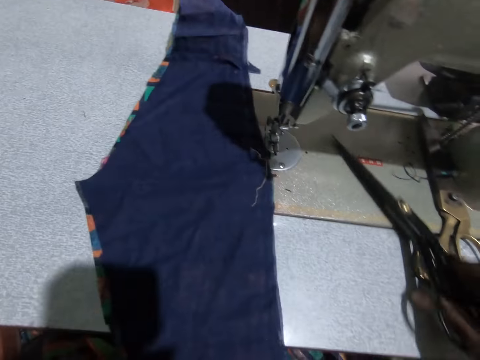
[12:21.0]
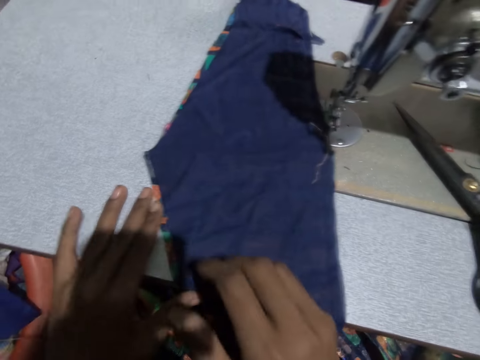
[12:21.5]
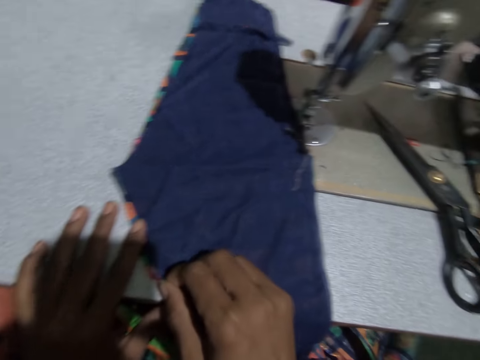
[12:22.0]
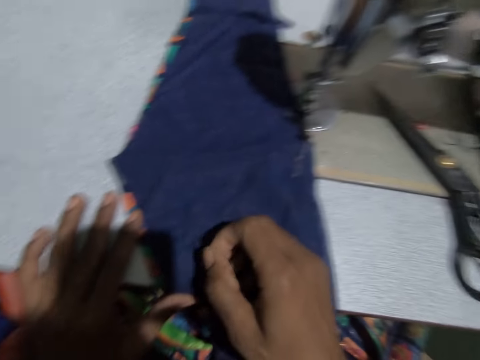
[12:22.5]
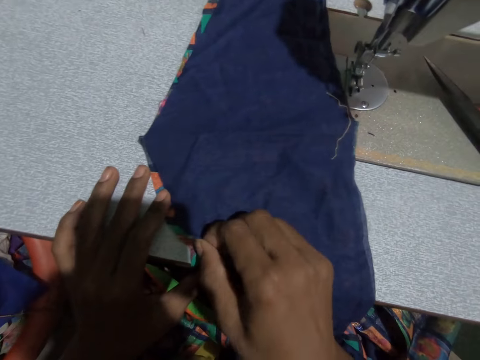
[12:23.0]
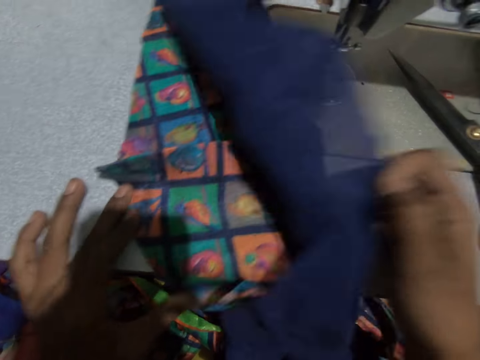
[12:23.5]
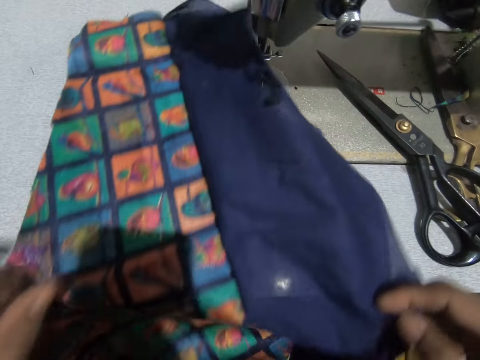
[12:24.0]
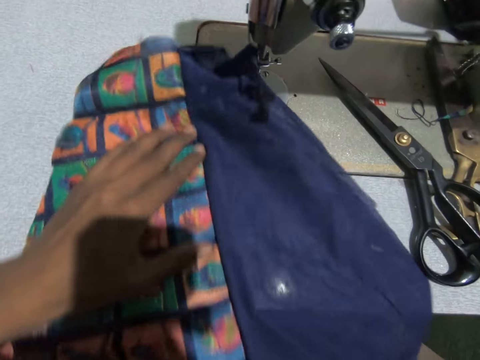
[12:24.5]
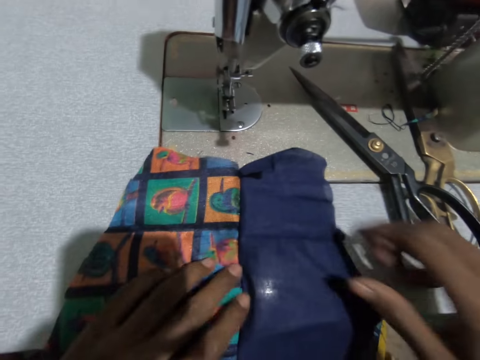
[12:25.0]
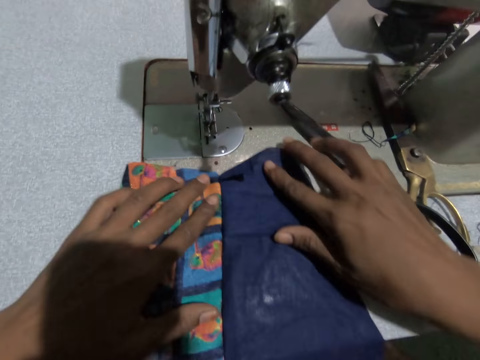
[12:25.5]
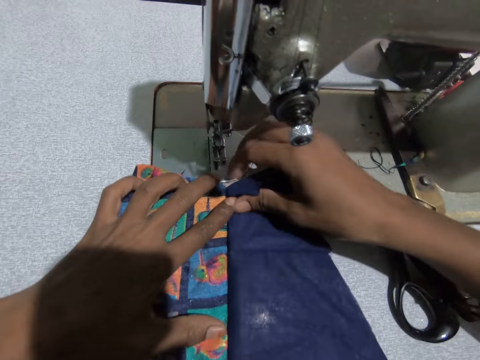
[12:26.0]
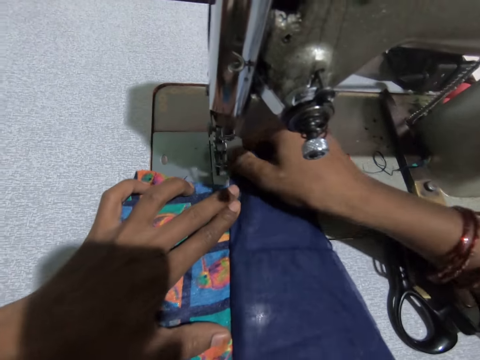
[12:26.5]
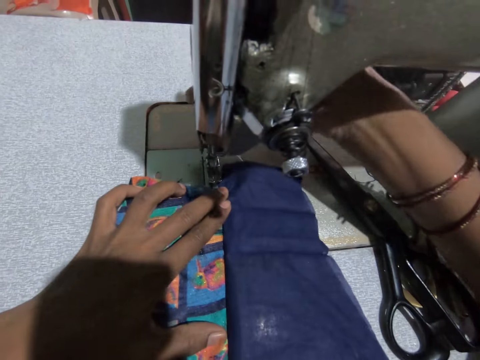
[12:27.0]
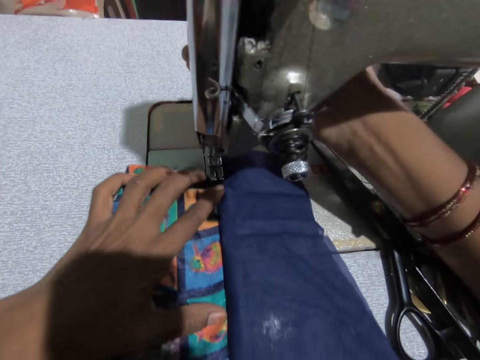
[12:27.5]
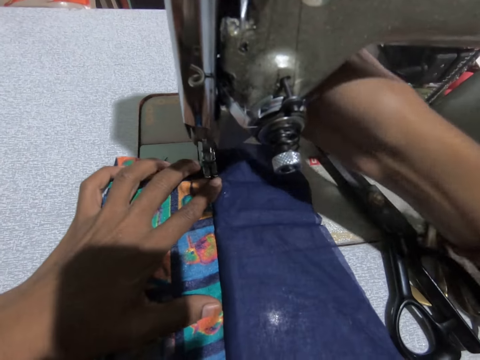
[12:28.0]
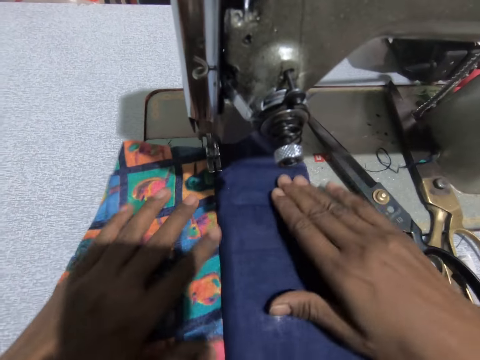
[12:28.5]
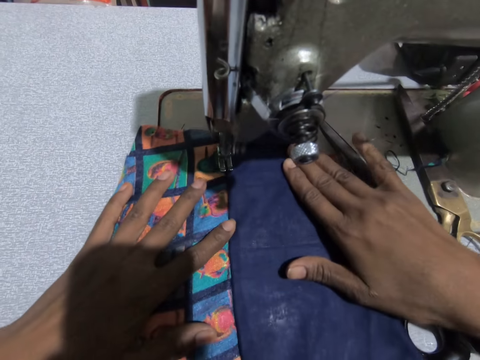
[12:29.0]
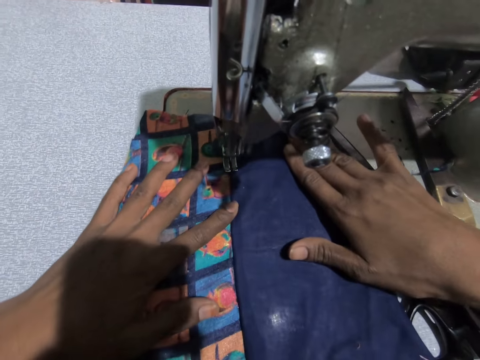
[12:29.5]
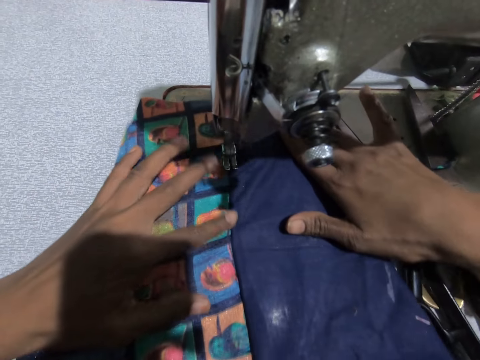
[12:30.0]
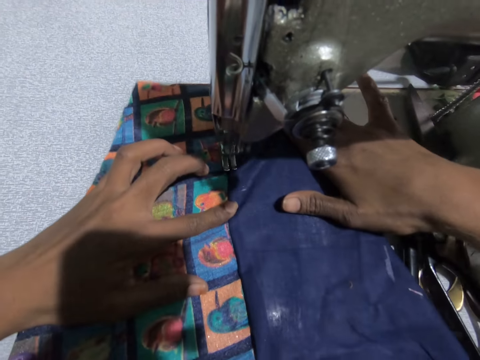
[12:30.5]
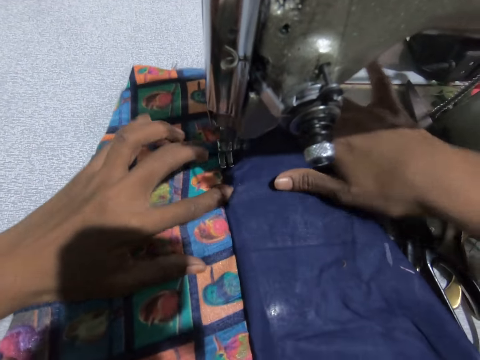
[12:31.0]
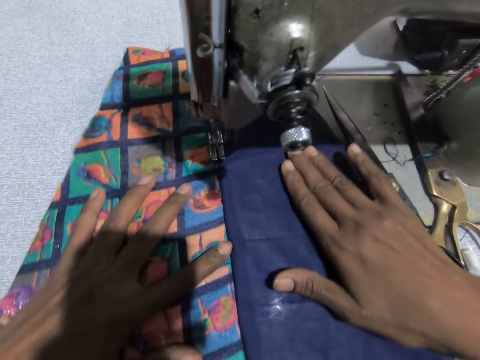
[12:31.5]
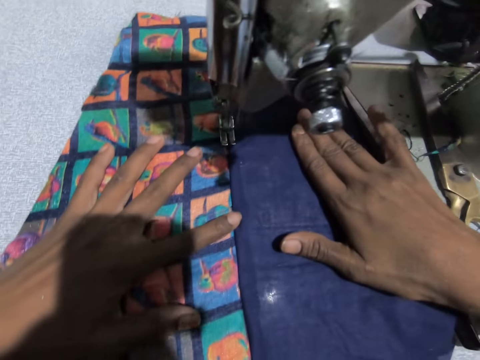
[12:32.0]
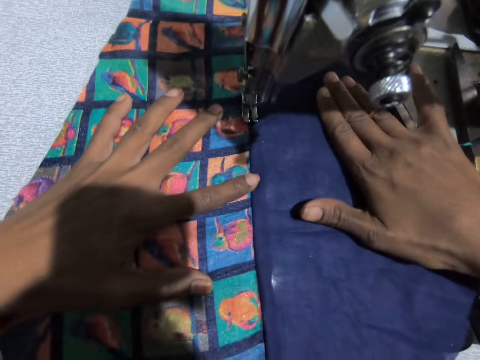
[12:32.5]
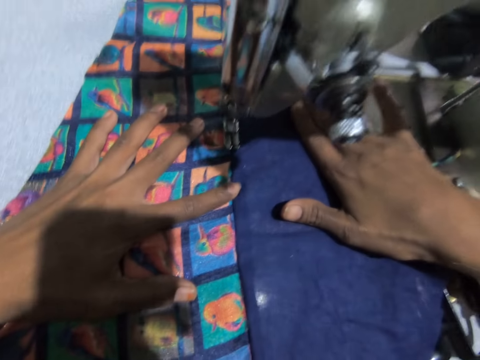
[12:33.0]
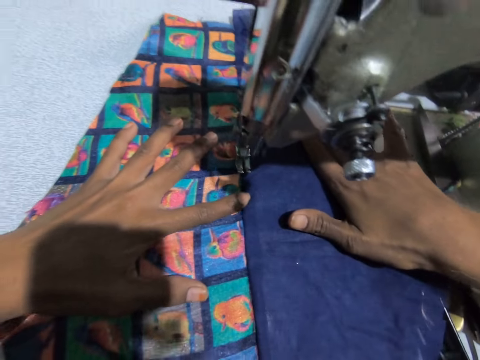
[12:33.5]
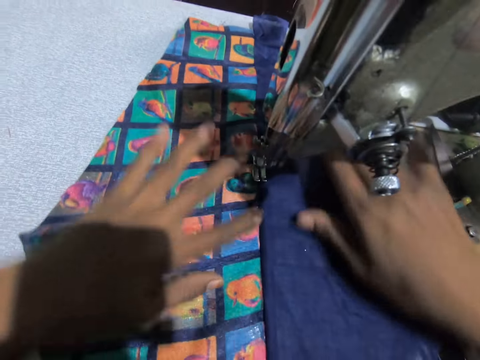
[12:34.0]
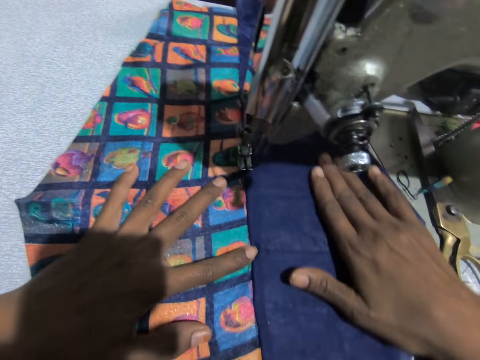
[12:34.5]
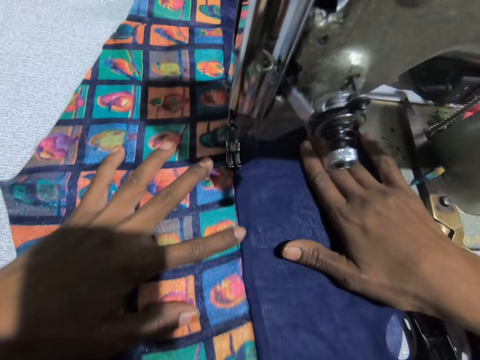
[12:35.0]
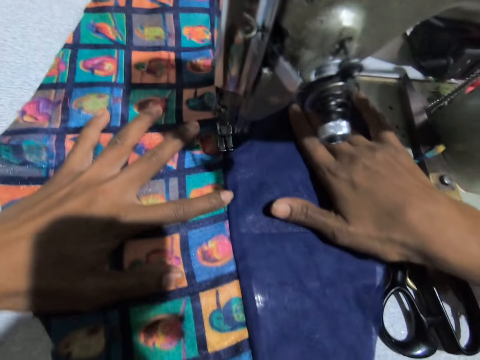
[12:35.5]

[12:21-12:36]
The camera wearer moves the material. She drops the scissors on the sewing machine table. She swings her hand. She opens the material. She adjusts the fabric on the sewing machine table. She swings her hand. She moves the material. She swings her hand. She adjusts the sewing machine. She sews the fabric with the sewing machine.

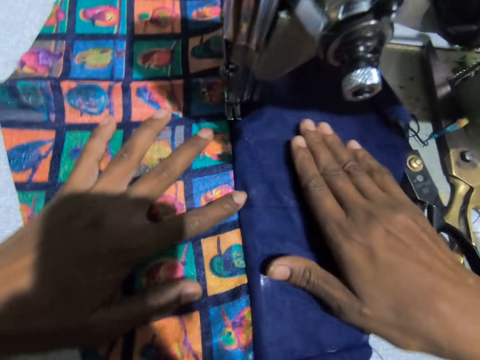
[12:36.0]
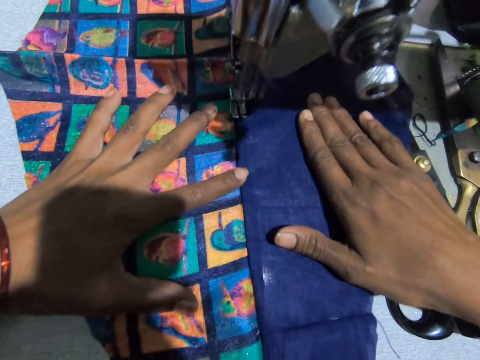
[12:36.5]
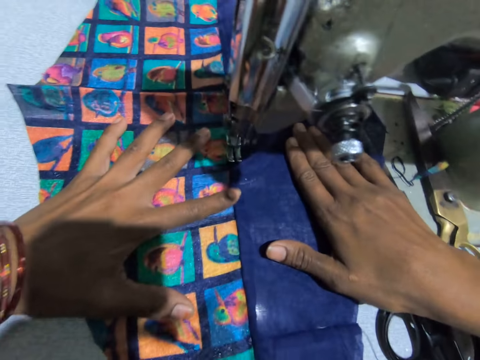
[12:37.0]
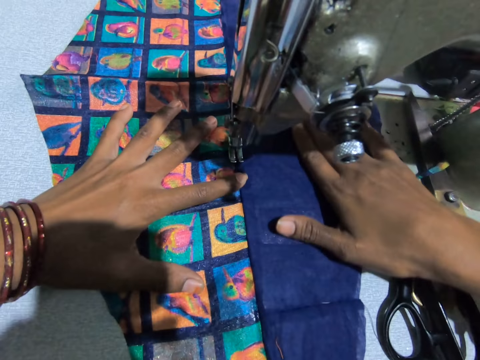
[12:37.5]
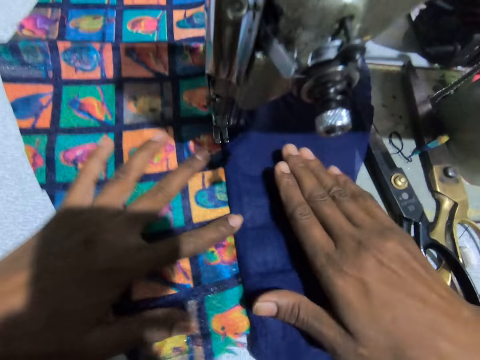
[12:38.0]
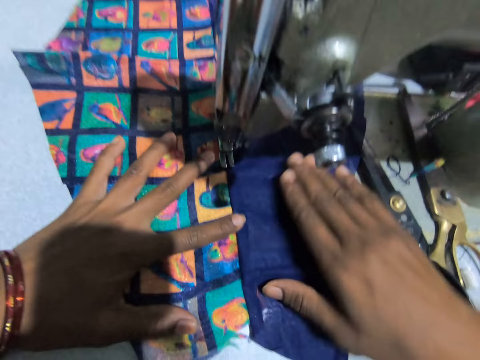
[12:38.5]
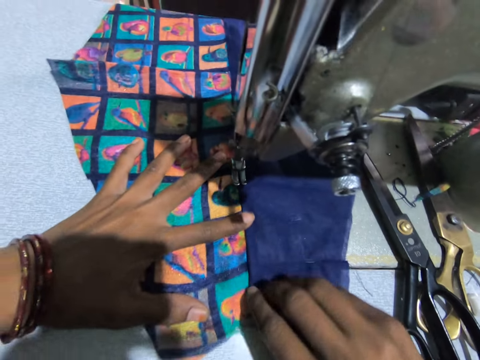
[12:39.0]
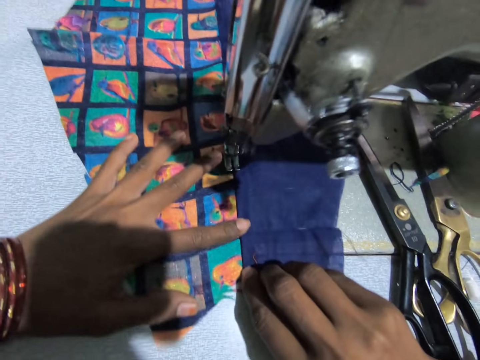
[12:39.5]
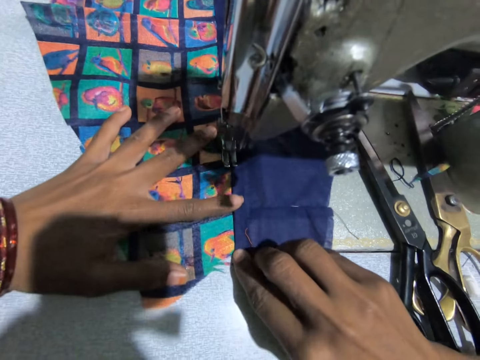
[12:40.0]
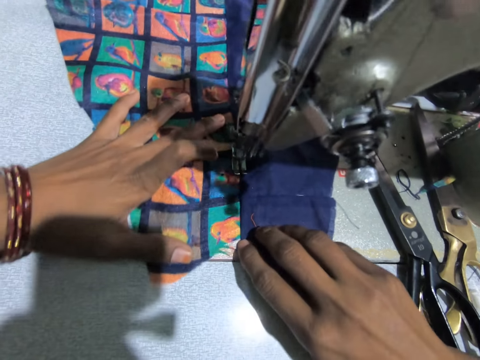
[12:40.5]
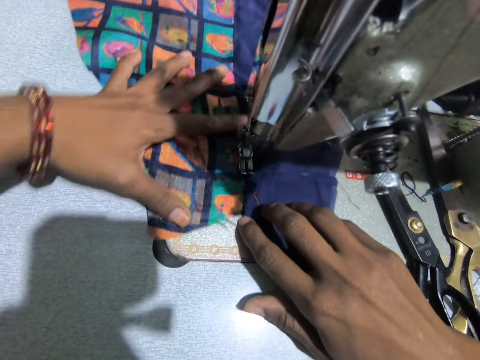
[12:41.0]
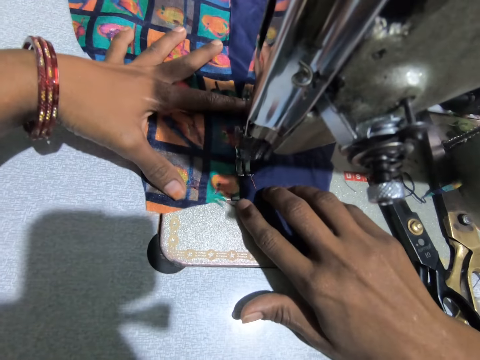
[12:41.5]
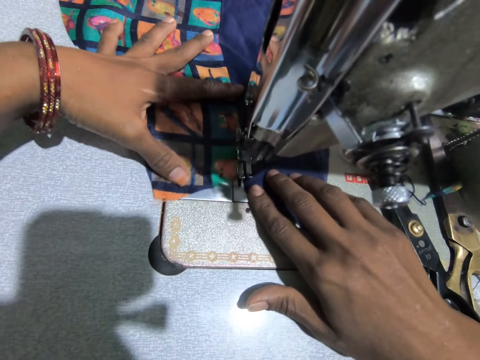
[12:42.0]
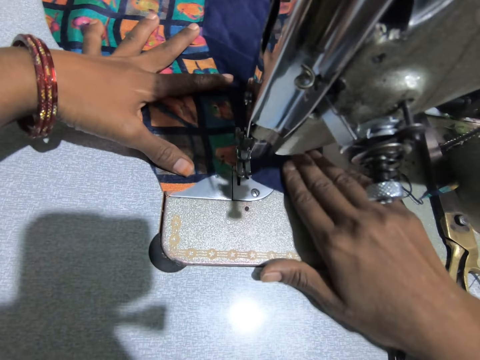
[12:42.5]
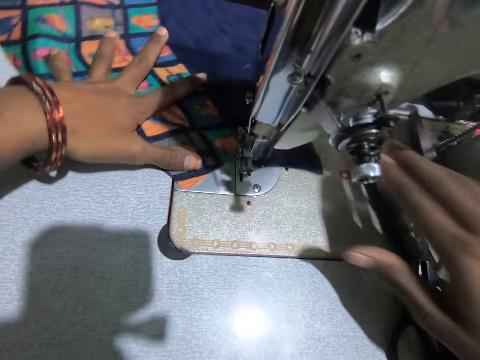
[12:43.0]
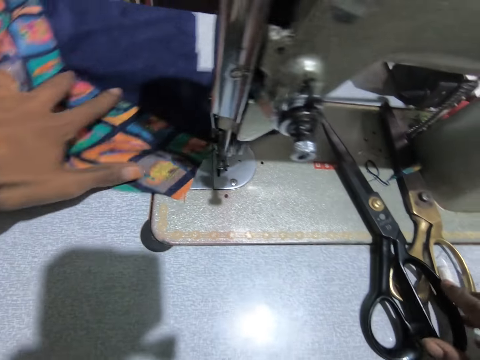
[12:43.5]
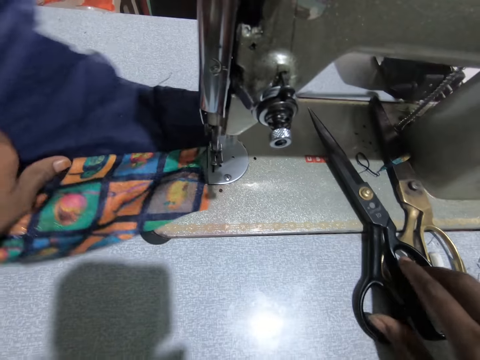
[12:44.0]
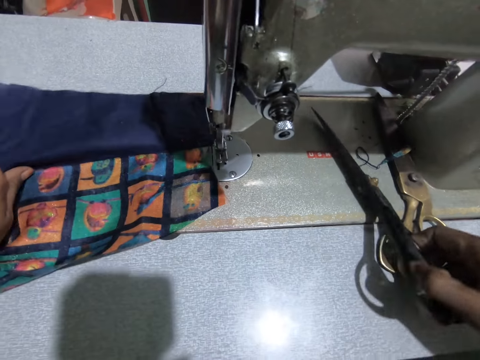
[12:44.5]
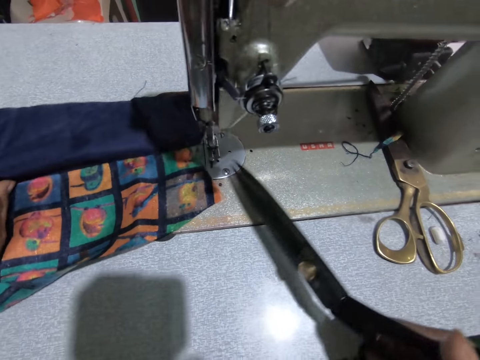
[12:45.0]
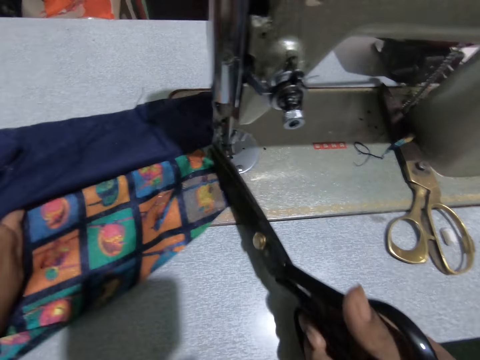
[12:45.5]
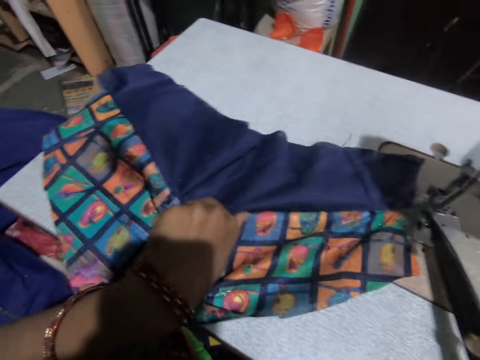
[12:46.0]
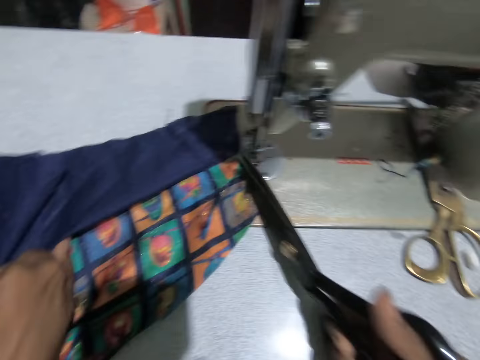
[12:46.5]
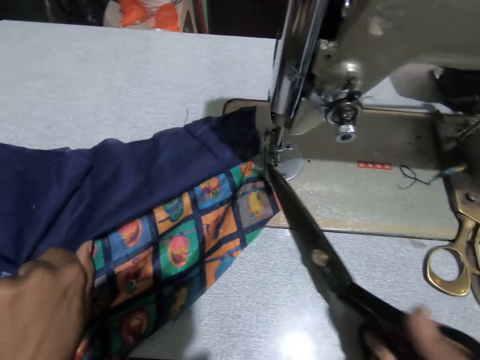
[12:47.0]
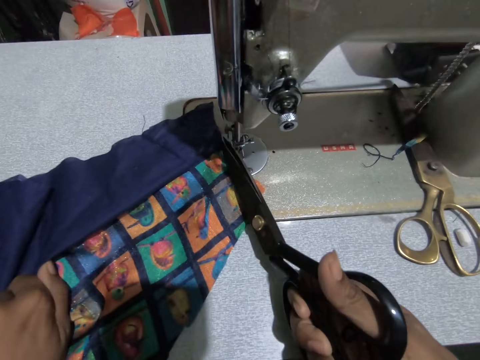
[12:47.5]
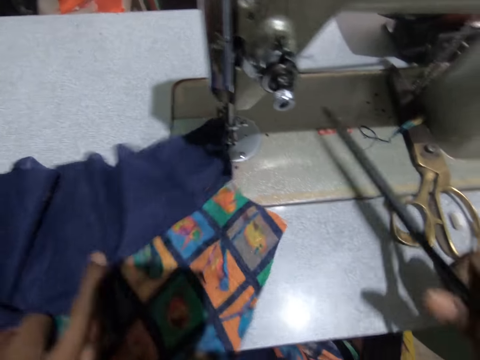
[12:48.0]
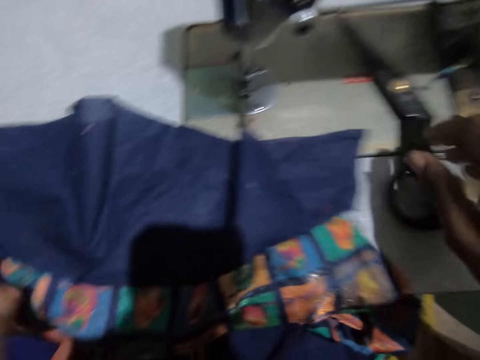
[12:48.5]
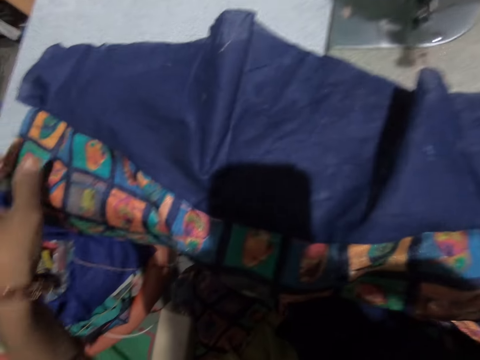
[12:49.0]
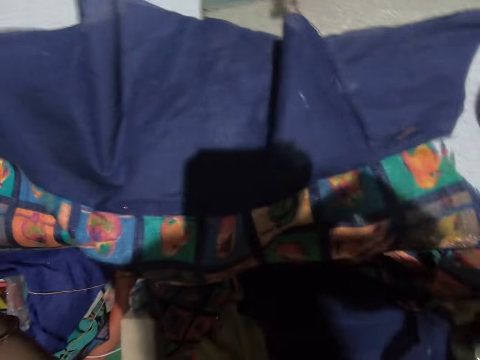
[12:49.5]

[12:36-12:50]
The camera wearer swings her hand. She carries the scissors on the sewing machine table with her right hand. She picks up the scissors. She swings her hand. She cuts the thread with the scissors. She swings her hand. She drops the scissors on the sewing machine table. She swings her hand again.
